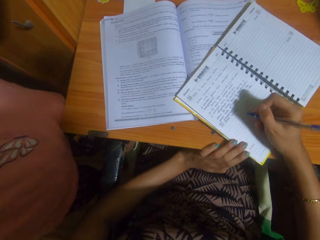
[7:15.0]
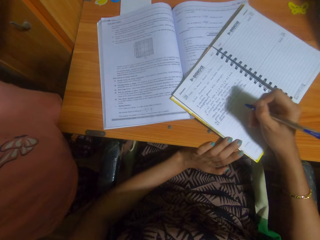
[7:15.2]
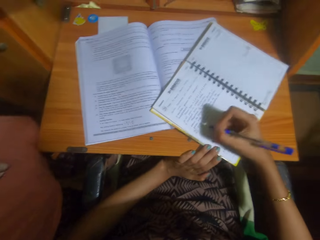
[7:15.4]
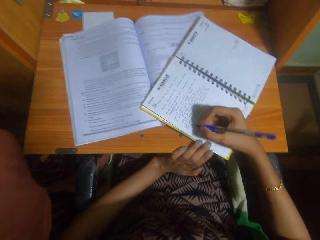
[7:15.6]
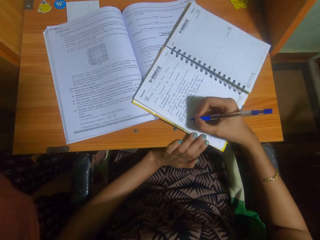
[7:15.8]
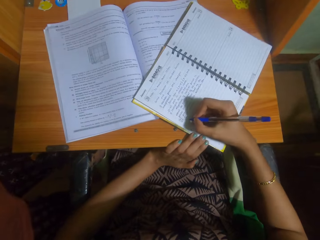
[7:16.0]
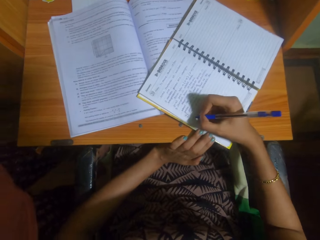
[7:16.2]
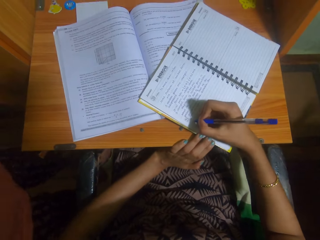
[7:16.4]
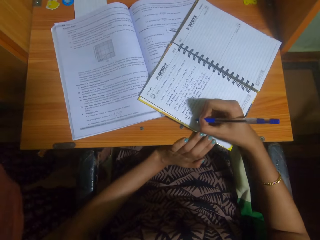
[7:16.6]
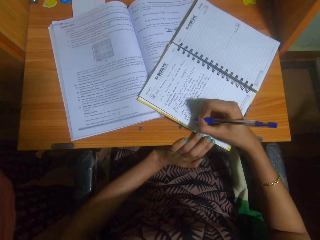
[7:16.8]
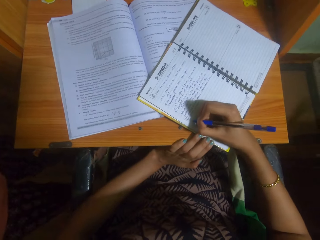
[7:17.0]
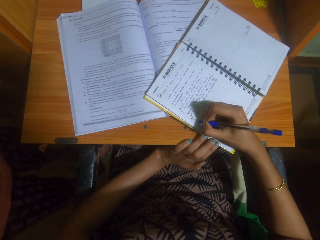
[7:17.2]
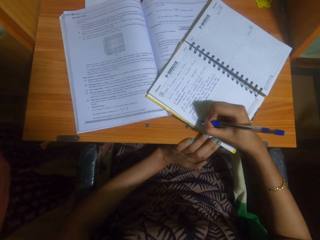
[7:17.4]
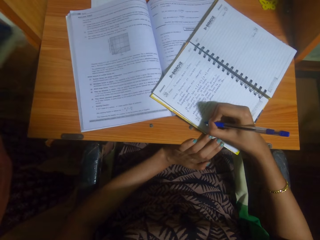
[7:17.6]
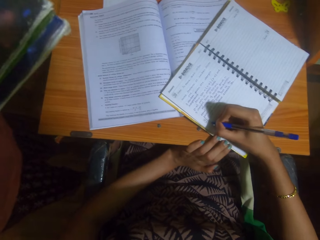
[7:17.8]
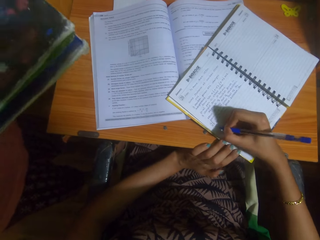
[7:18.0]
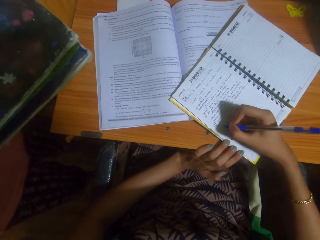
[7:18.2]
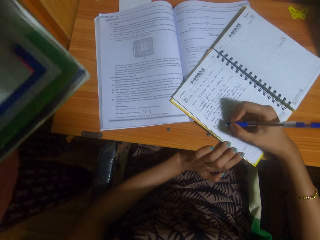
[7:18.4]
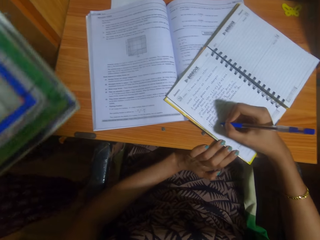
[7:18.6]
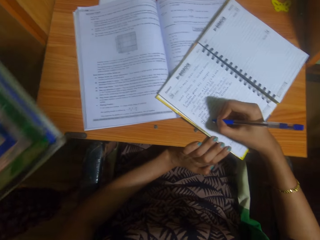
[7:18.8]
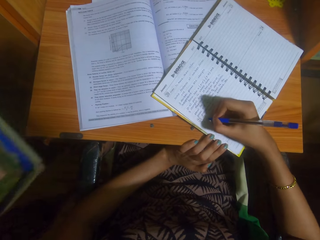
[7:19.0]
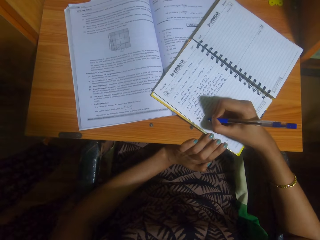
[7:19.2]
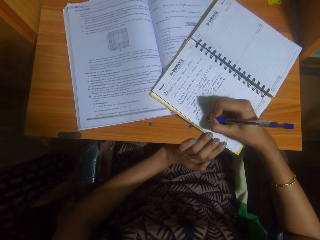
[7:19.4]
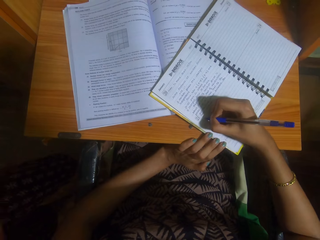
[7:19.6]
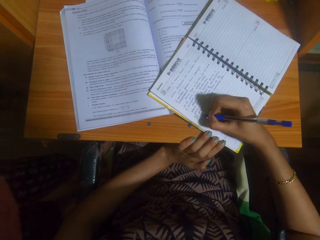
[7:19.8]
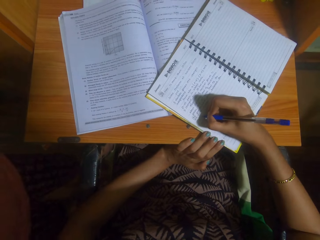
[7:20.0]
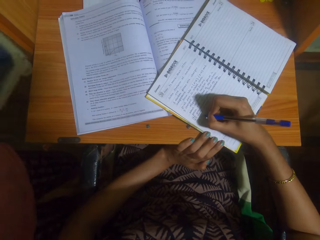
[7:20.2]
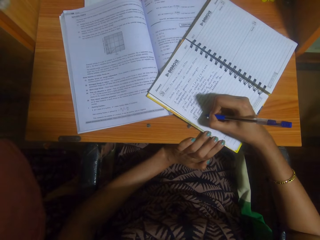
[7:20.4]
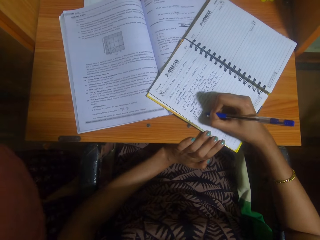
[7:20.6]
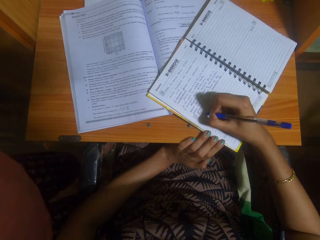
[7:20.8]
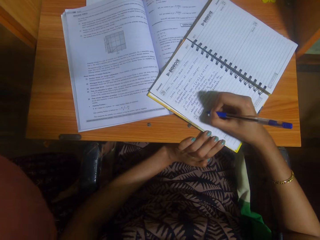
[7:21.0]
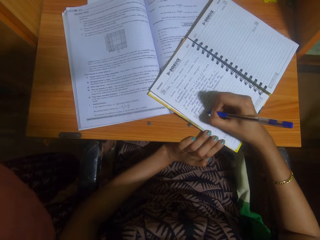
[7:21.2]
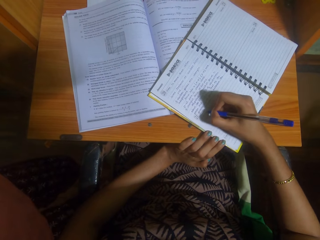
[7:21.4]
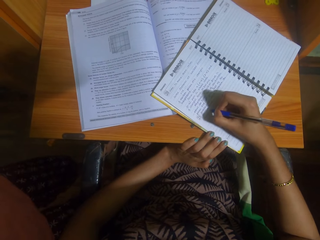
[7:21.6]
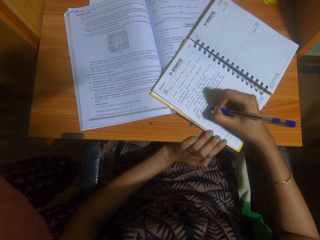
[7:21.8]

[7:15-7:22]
The camera wearer rests her hand on a table. She adjusts the position of her hand on a book. She writes on the notebook with a pen. A child opens a book. The child dialogues with the camera wearer. The camera wearer writes on the notebook with a pen. She writes on the notebook with a pen again. The child moves her legs.
